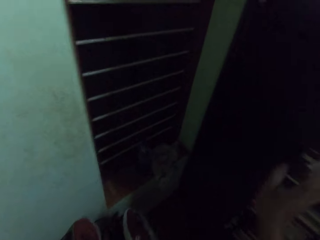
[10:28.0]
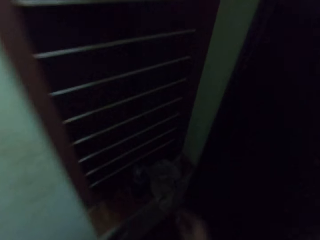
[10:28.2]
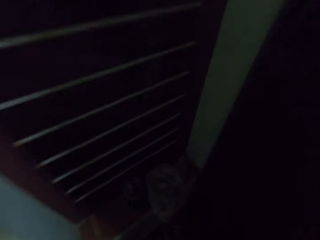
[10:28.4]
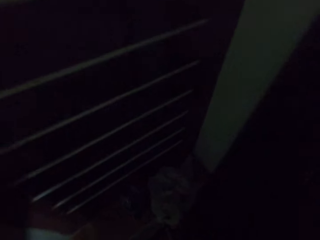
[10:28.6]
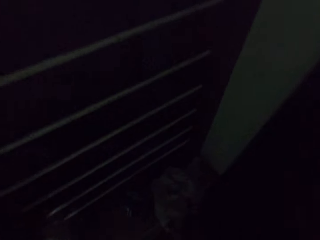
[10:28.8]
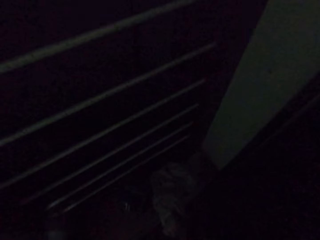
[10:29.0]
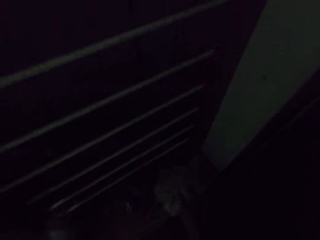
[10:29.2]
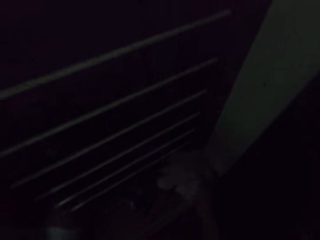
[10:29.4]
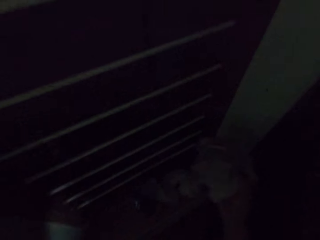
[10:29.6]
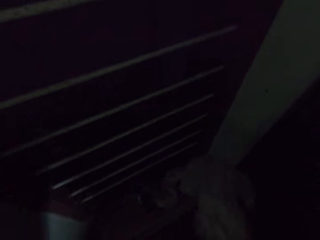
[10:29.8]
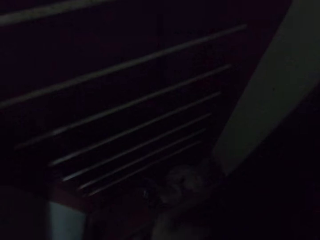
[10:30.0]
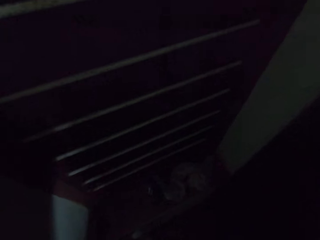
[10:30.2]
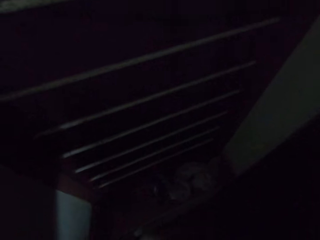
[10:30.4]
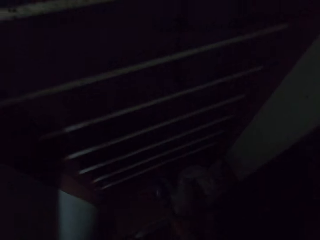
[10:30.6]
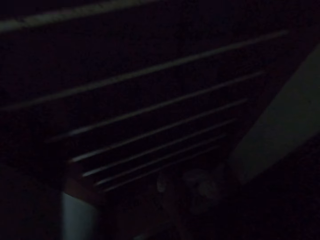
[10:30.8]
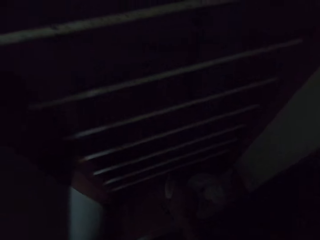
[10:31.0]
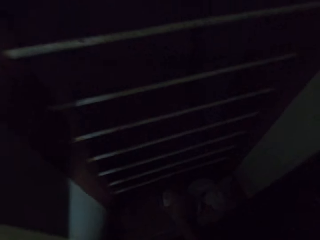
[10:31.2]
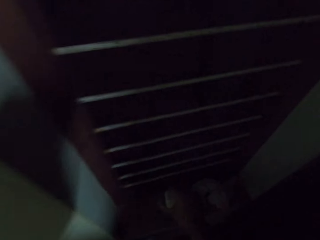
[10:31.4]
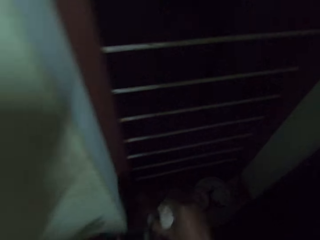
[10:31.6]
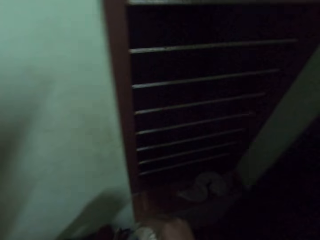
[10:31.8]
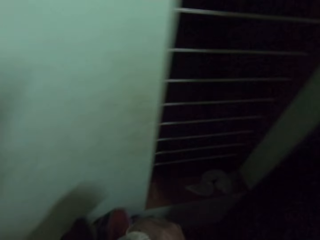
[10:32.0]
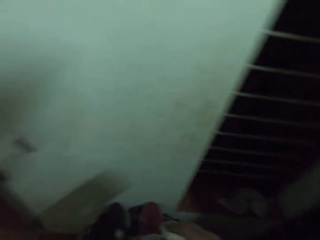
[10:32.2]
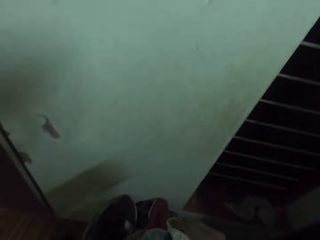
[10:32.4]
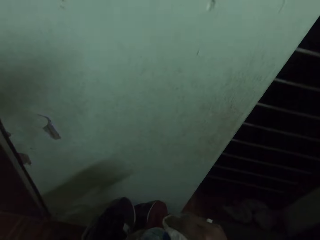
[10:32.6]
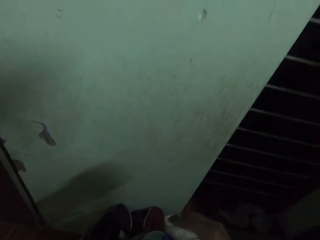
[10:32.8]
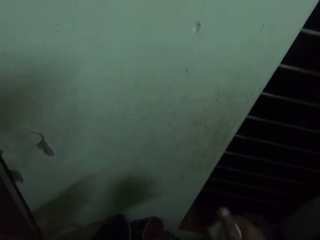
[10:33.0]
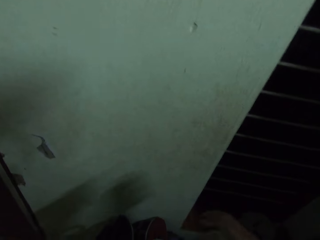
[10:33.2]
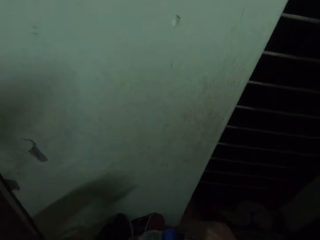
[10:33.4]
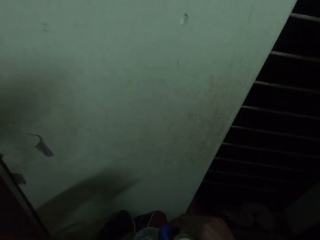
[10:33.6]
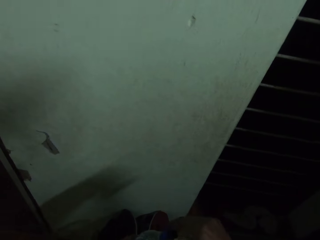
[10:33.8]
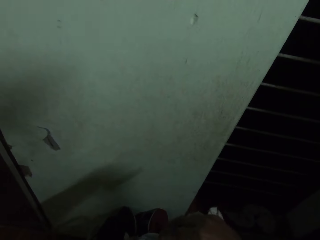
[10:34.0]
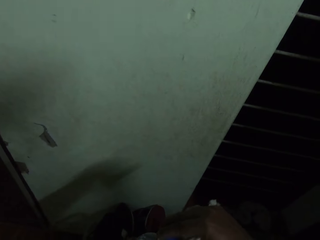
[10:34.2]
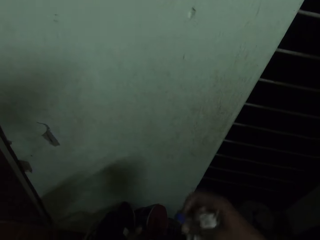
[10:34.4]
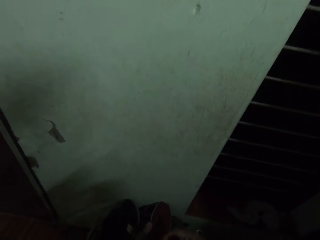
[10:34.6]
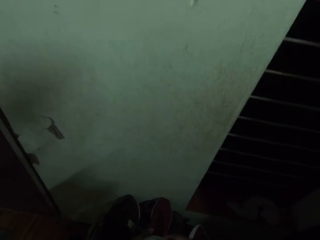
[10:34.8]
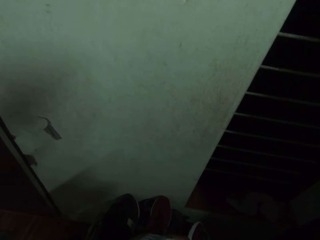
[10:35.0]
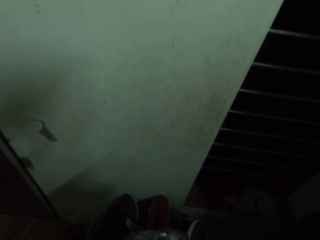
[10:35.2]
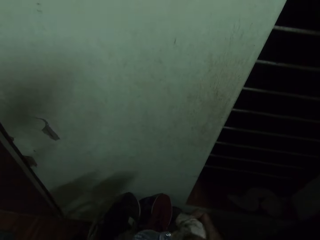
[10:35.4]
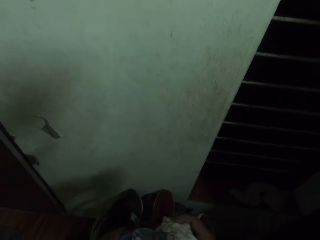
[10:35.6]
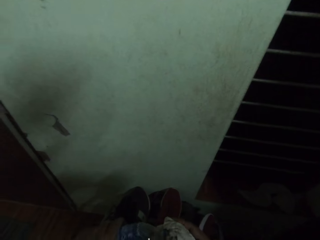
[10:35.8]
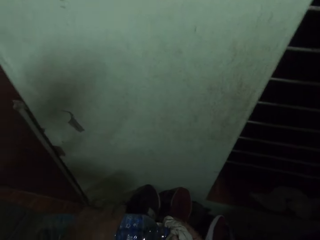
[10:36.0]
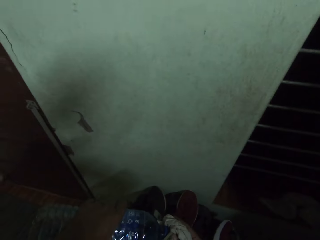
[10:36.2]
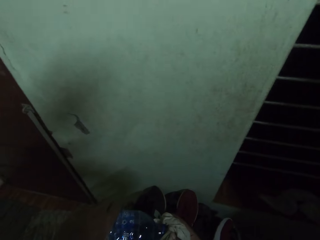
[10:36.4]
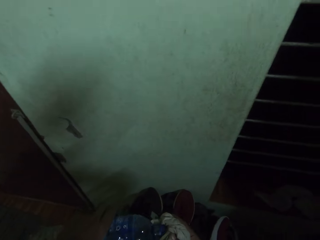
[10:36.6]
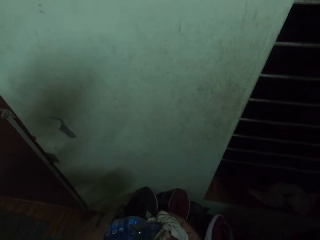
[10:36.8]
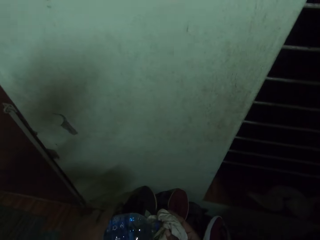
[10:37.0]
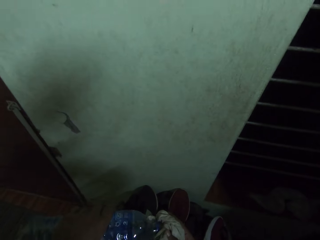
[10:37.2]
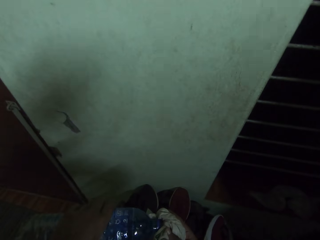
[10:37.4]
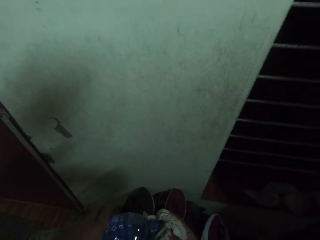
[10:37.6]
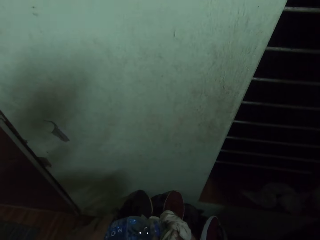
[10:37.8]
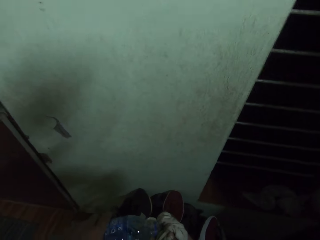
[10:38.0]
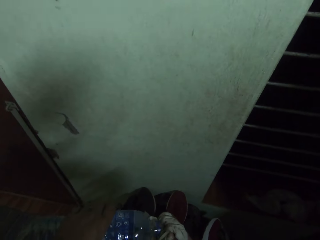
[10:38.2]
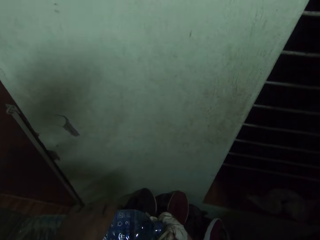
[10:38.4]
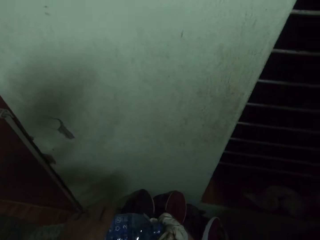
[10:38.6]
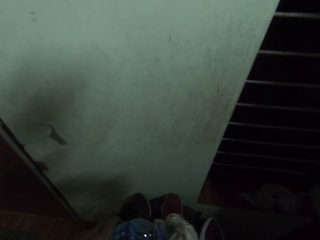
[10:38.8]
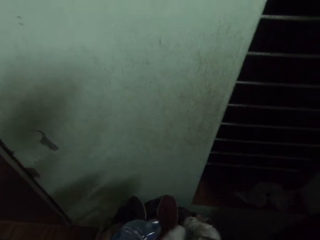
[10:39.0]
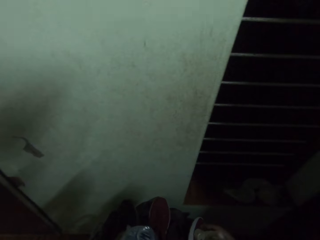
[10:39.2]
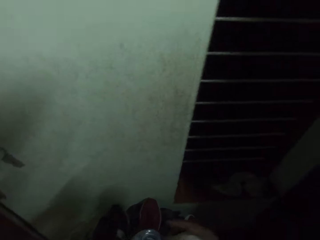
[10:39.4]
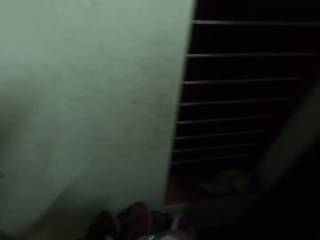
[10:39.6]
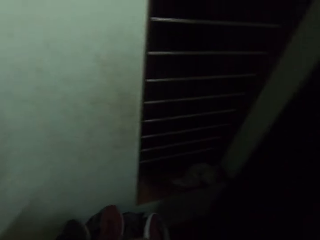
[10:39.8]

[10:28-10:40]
The camera wearer picks up the cloth. They pick up a bottle of water. They open the bottle. They apply the soap or water on the cloth.

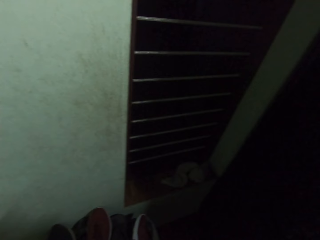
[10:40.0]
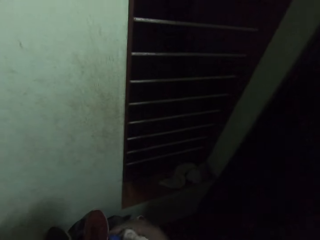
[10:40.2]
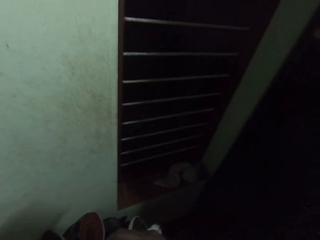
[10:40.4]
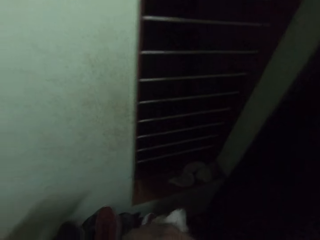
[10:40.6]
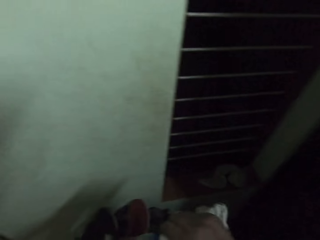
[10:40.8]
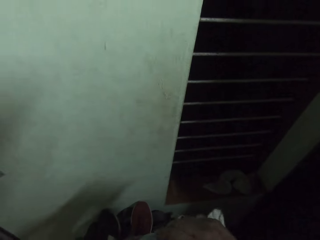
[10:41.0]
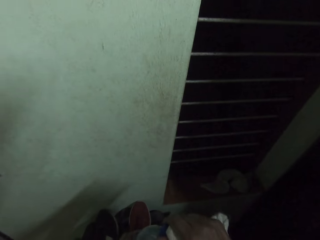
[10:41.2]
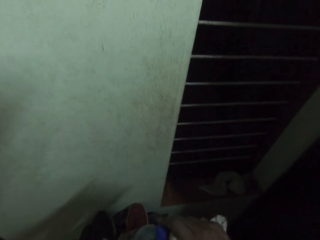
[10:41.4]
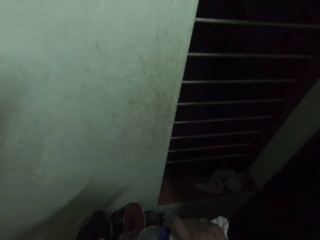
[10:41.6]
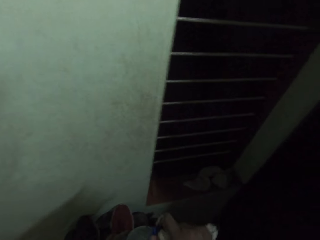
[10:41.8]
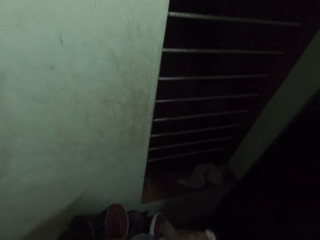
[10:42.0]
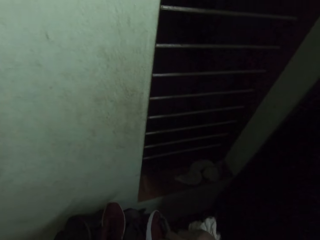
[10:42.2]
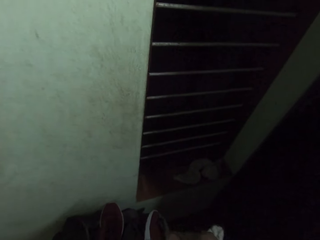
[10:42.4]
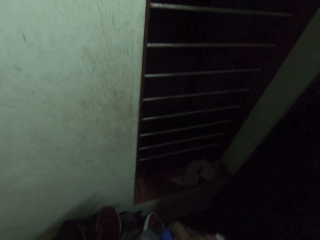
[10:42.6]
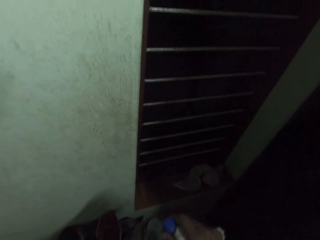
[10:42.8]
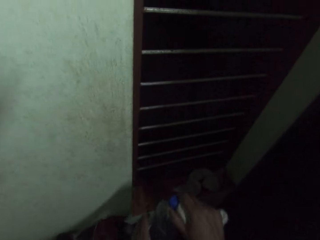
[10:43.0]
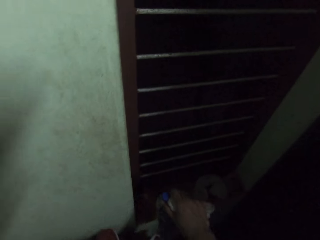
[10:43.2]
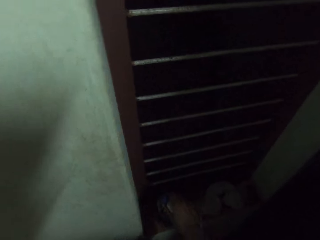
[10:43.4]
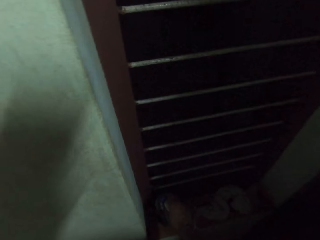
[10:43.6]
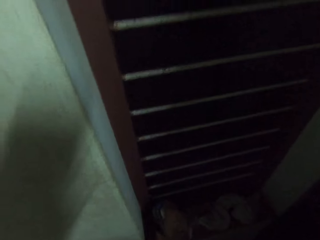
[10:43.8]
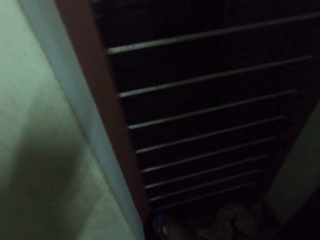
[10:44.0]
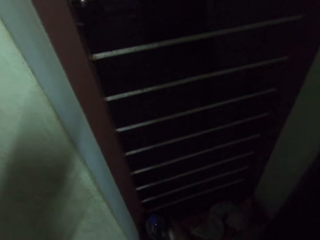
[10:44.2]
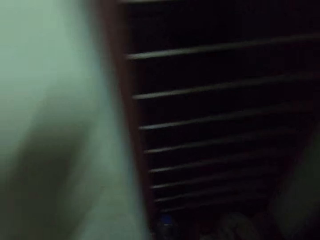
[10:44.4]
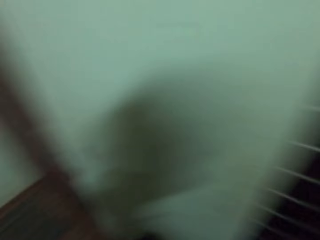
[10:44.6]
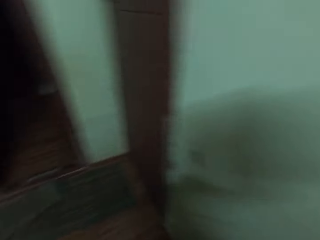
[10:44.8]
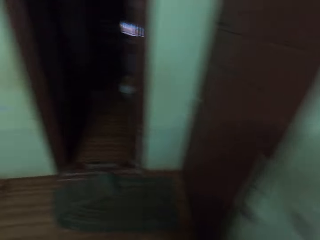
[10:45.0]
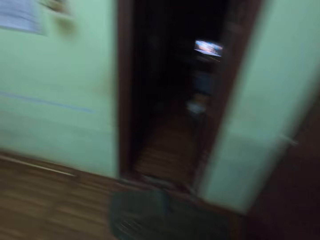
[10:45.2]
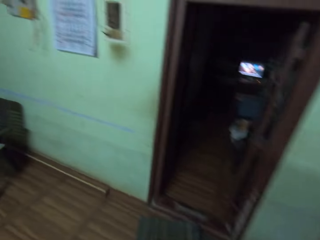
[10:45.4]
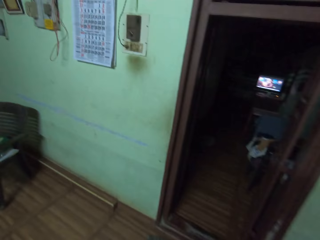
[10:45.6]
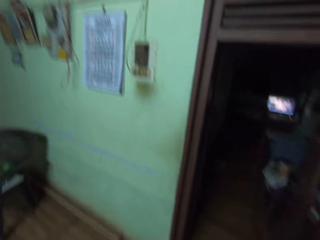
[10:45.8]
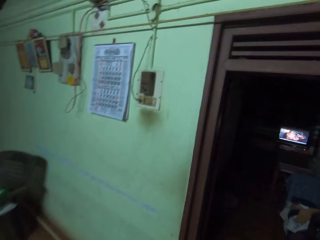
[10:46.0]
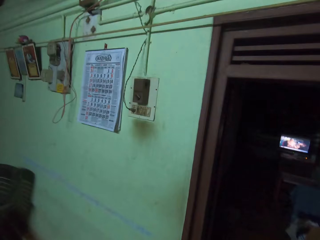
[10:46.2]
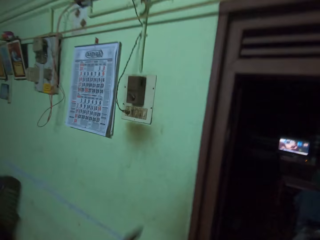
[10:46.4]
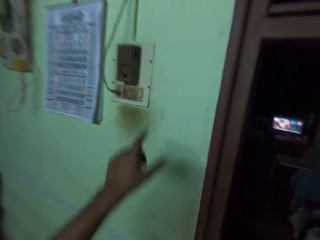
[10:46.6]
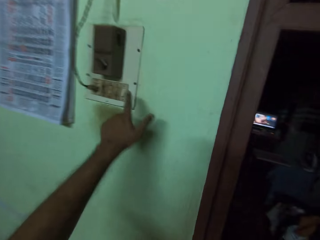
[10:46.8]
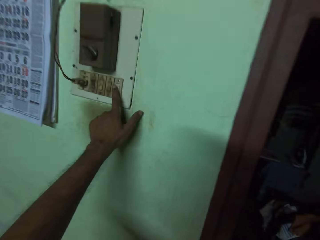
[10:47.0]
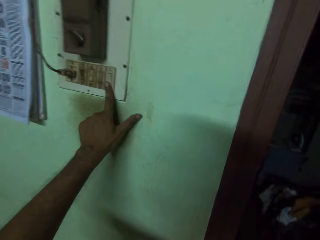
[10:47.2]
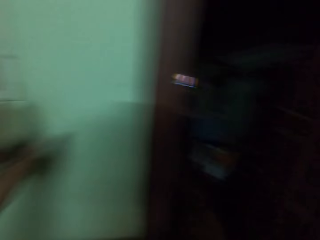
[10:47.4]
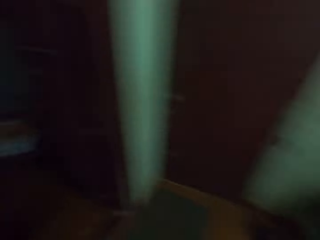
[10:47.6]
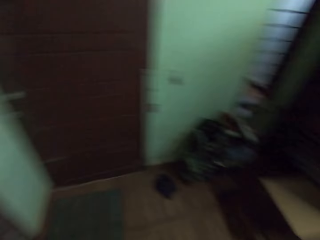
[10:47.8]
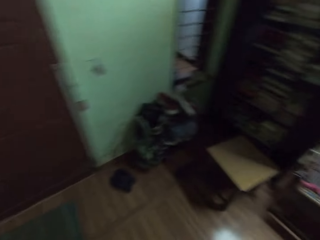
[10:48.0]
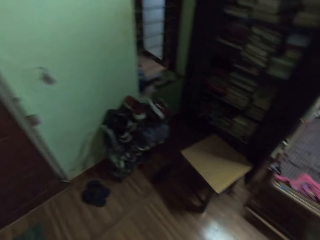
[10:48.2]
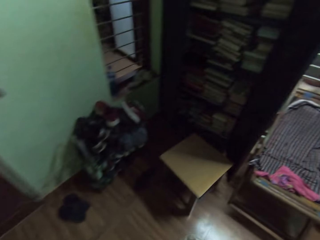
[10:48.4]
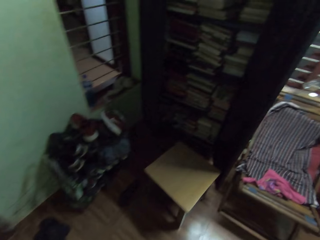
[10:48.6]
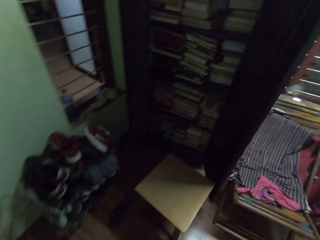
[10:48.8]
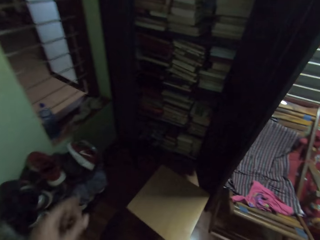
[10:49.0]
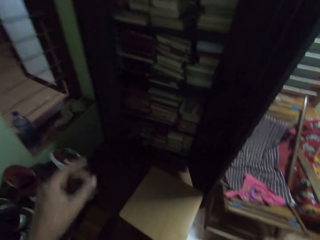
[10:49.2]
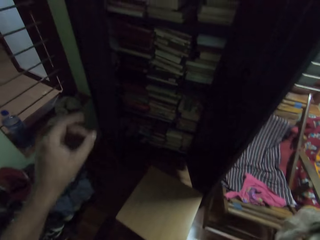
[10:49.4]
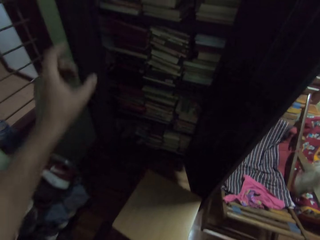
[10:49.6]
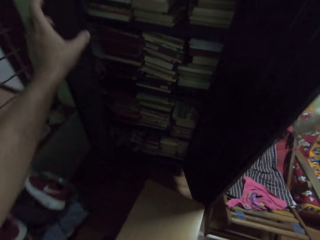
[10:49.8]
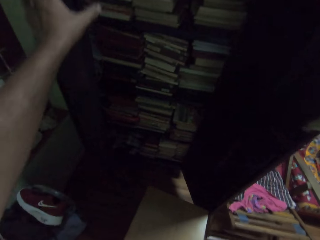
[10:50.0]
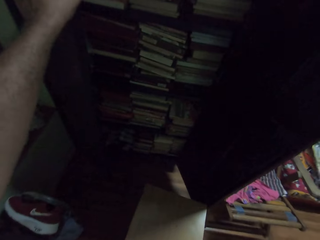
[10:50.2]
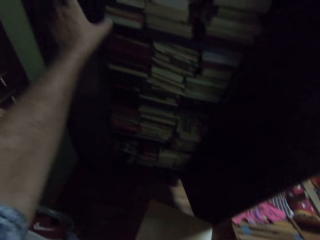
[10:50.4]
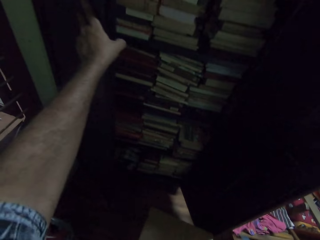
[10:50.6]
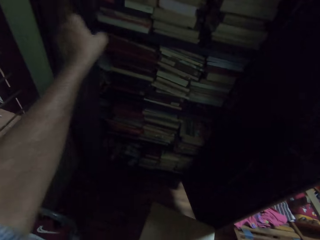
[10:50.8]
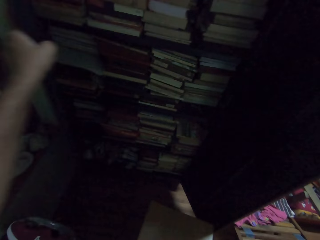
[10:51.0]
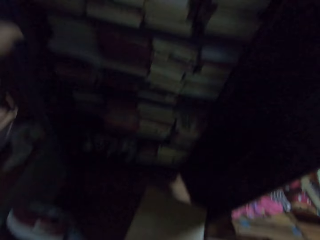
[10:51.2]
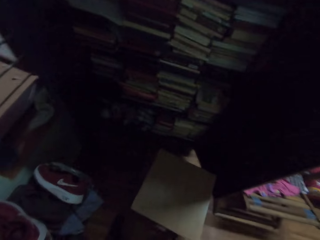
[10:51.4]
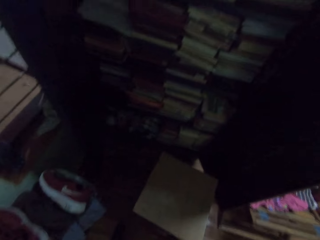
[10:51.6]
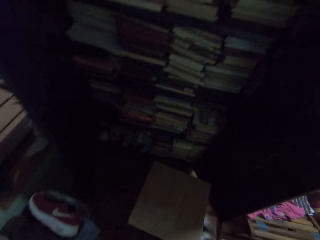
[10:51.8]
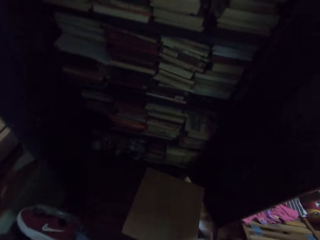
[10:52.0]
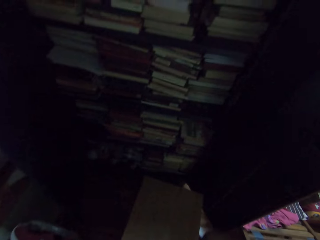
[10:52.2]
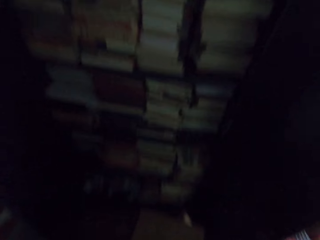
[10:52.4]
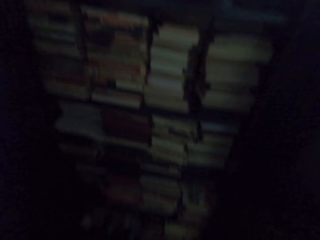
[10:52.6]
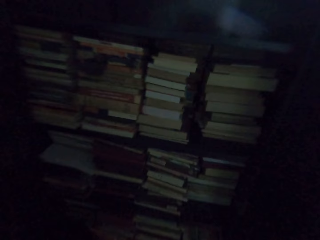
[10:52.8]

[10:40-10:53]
The camera wearer closes the bottle. They put the bottle down. They walk around the house. They switch on the lights and press a button on the switch board. They walk around the house again. They adjust the left side door and open the door.
